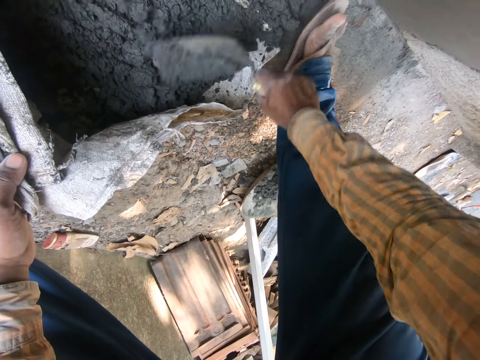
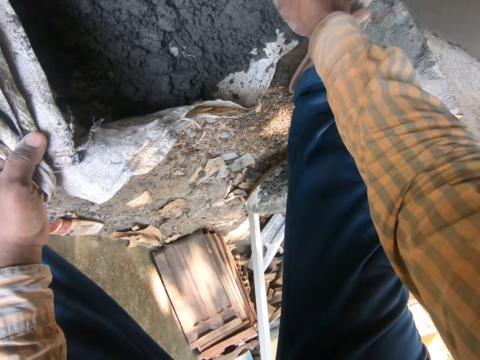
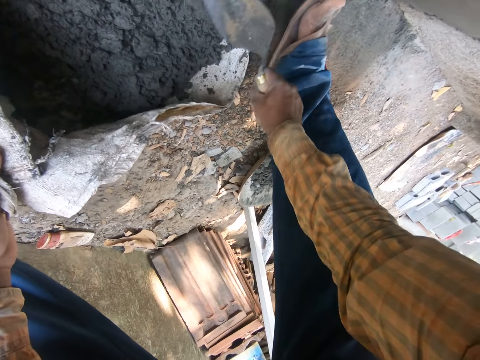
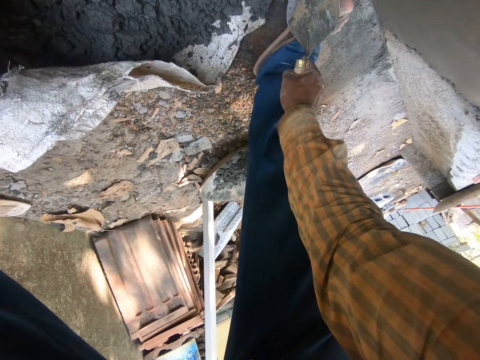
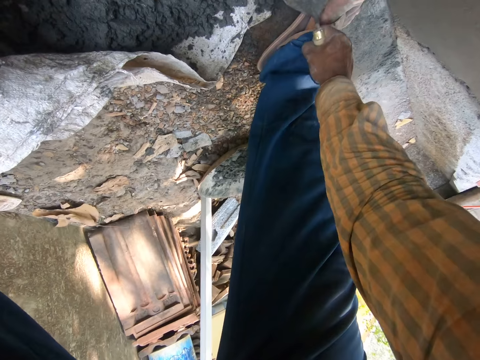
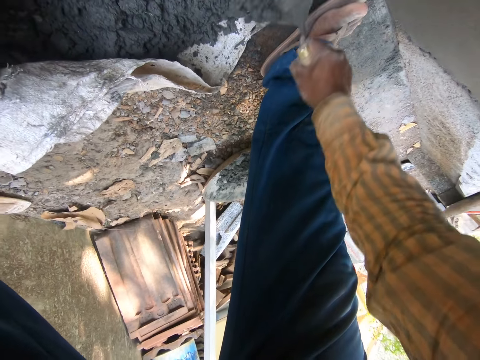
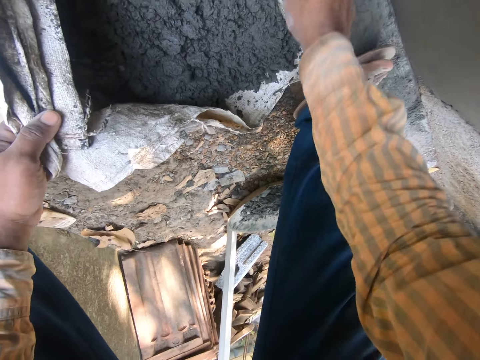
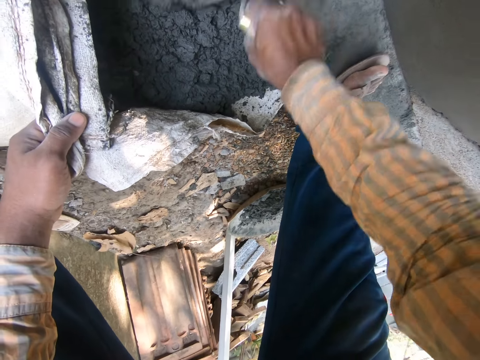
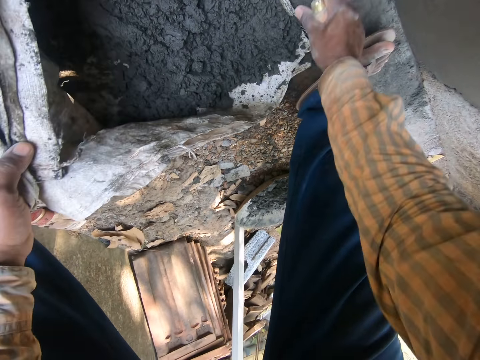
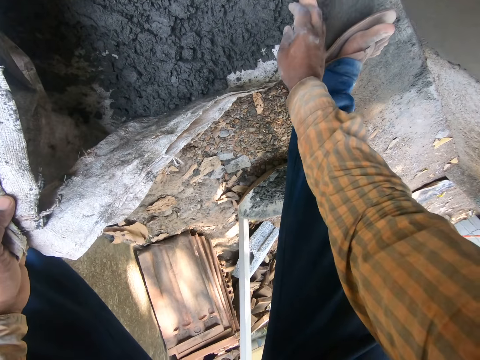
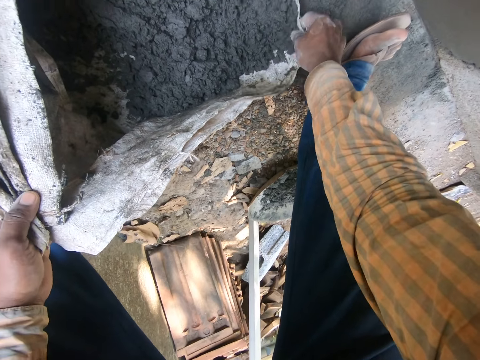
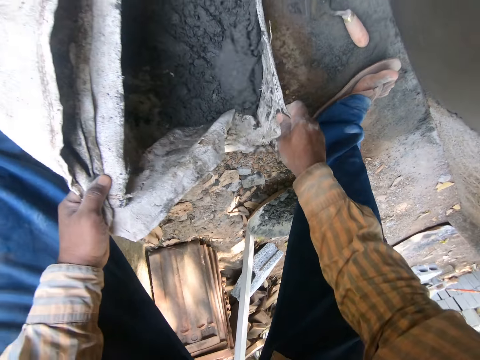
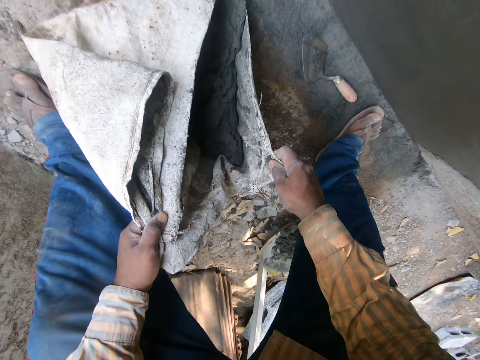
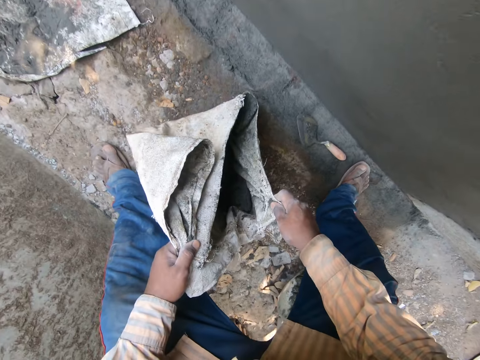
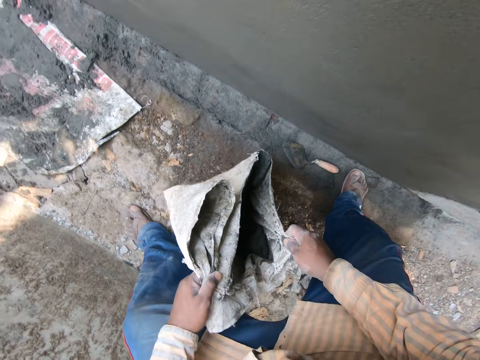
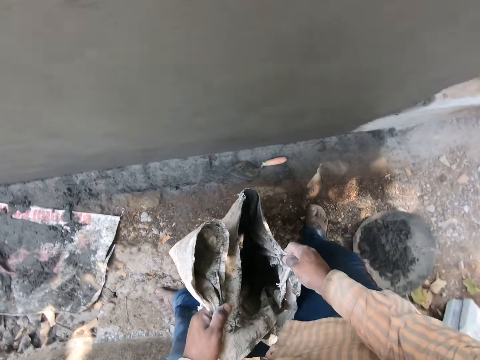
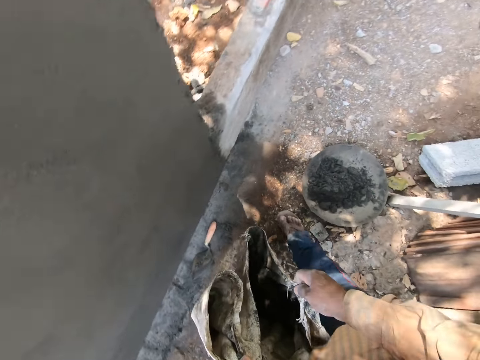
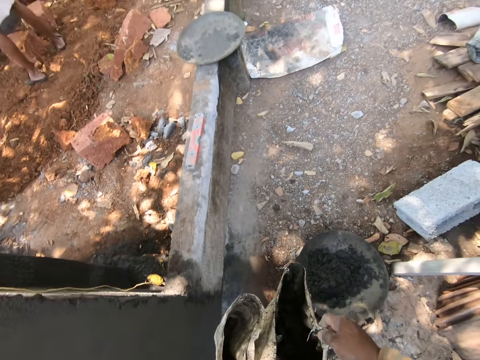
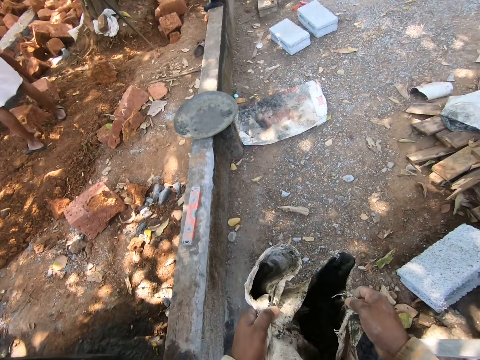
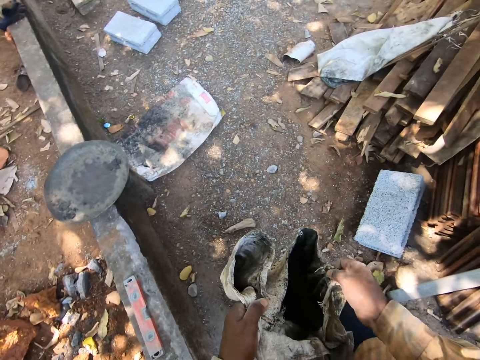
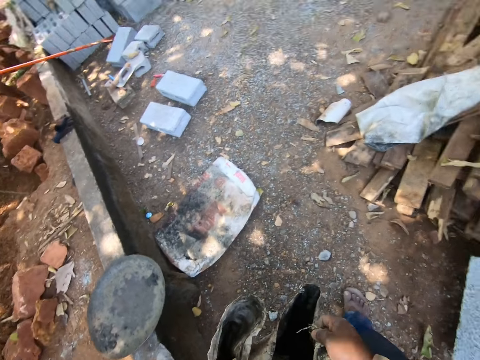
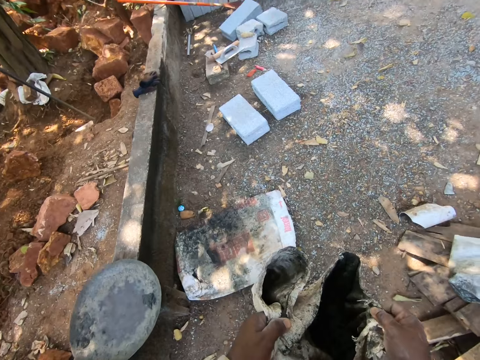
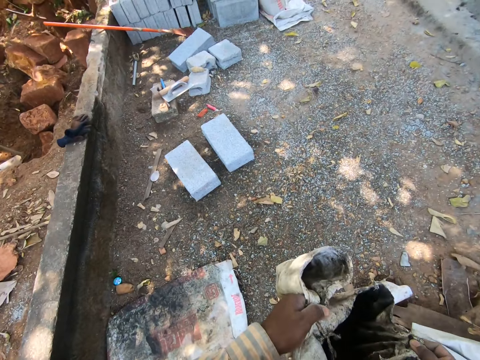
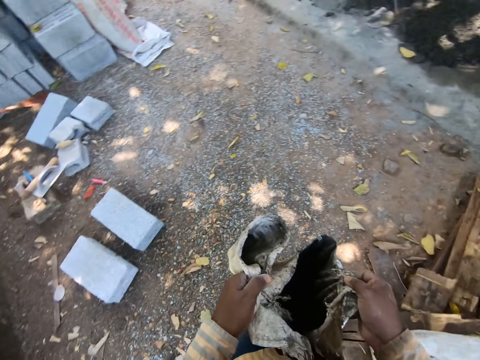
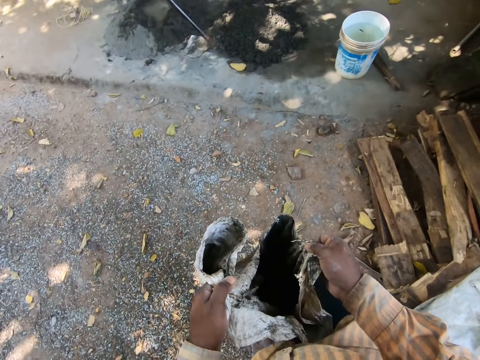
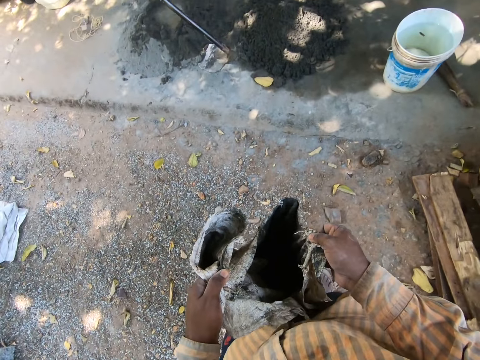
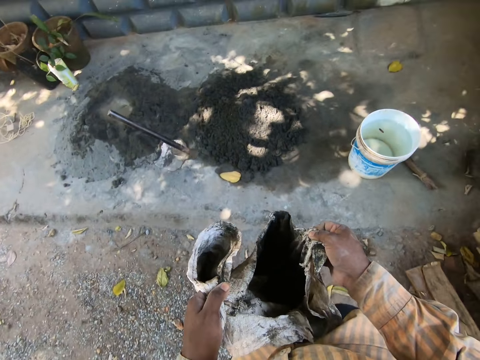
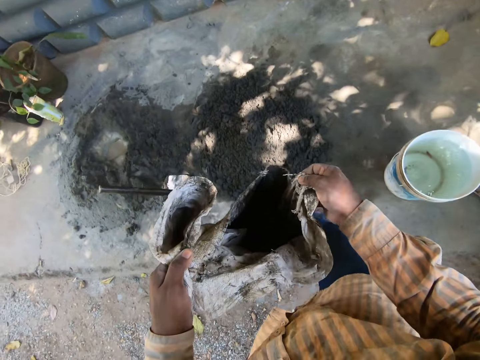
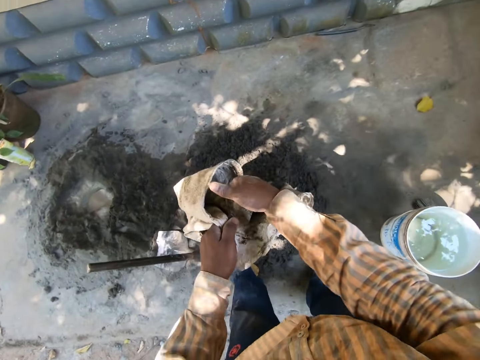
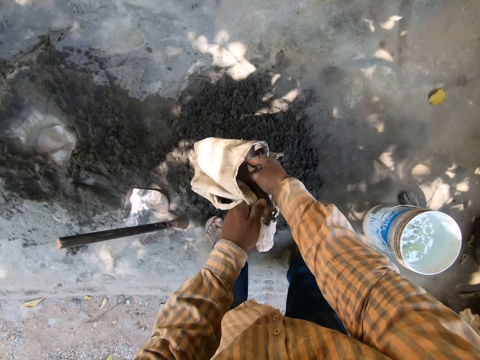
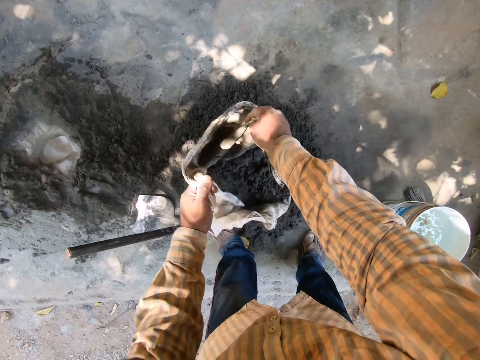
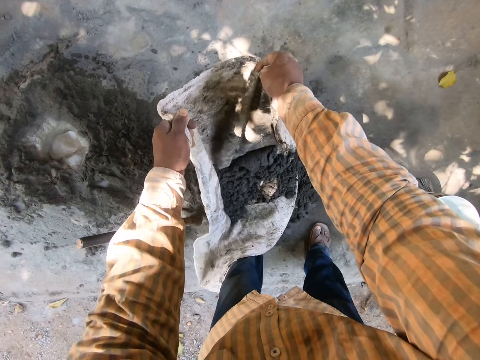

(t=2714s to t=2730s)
The camera wearer drops the hand trowel on the floor with his right hand. He picks up the sack from the floor with both hands. He folds the sack of sand. He walks with the sand. He pours the mixed cement from the sack on the floor with both hands.

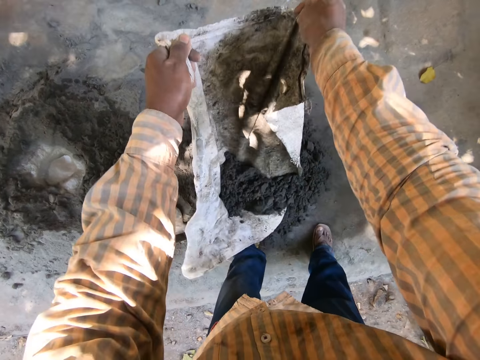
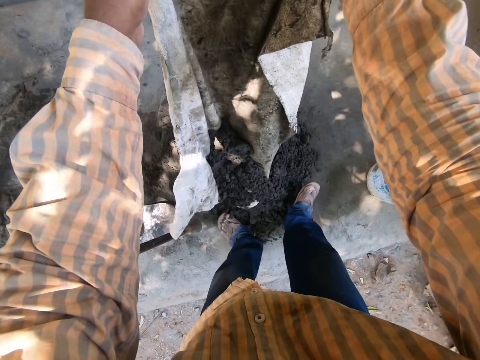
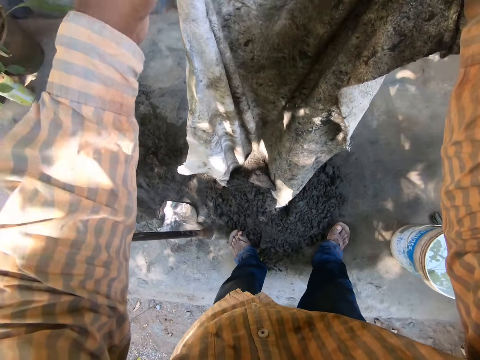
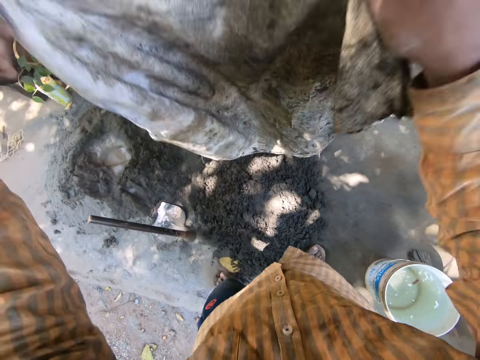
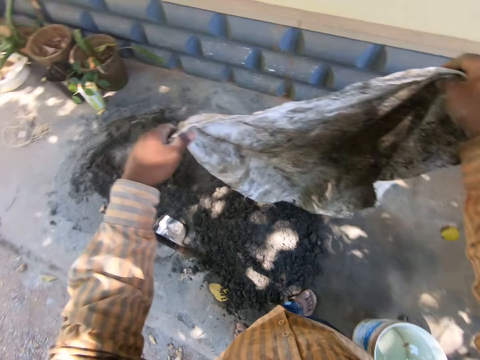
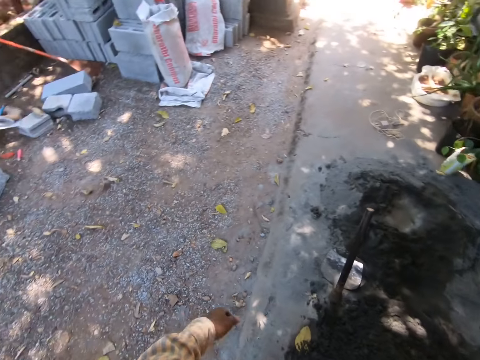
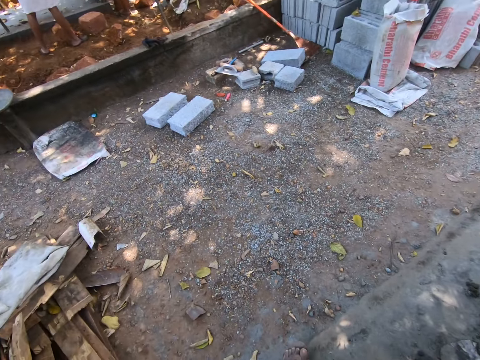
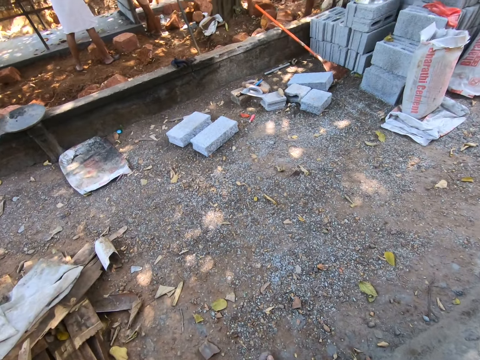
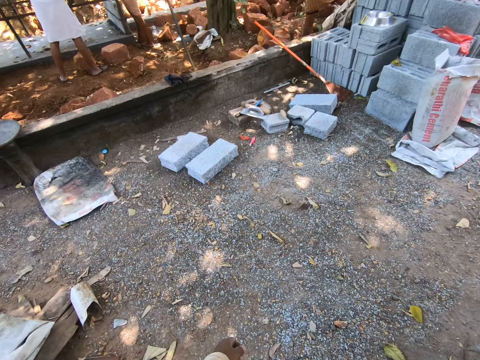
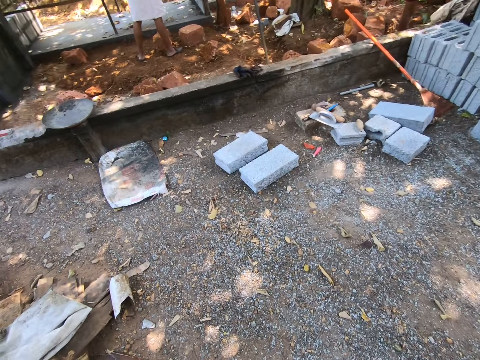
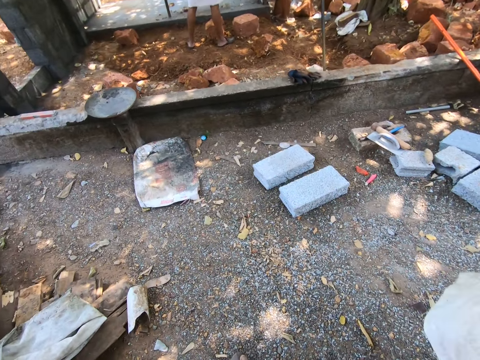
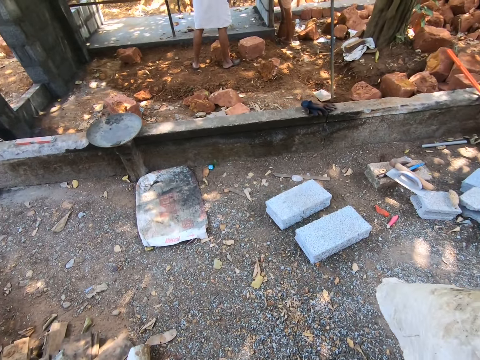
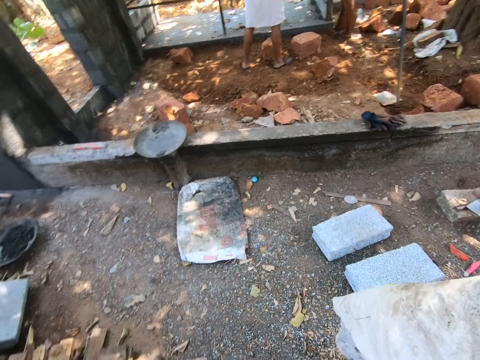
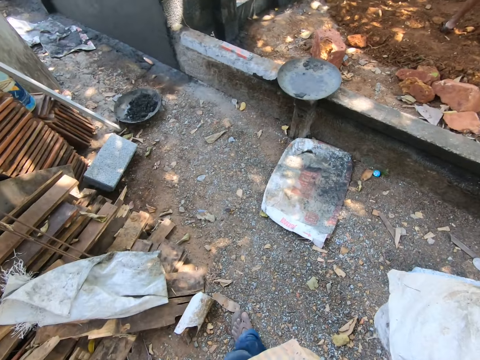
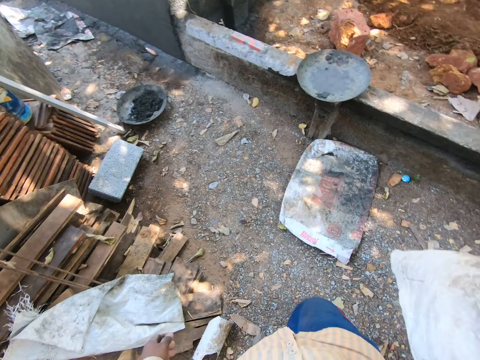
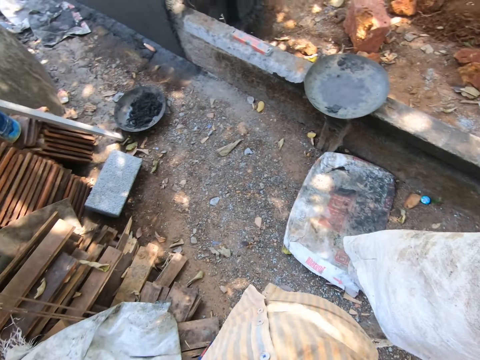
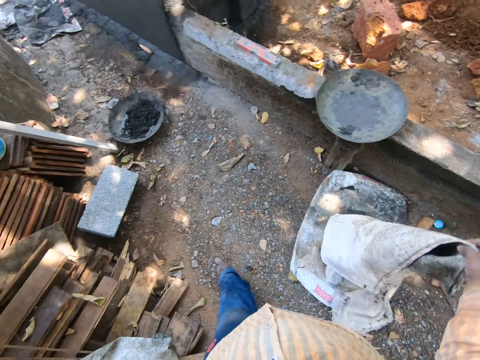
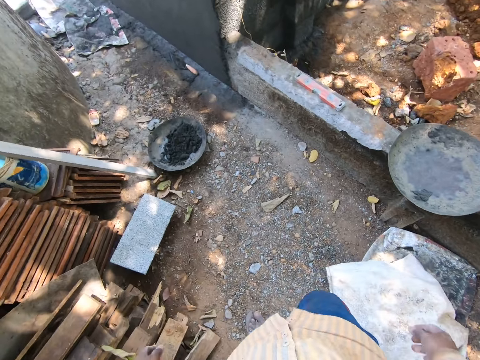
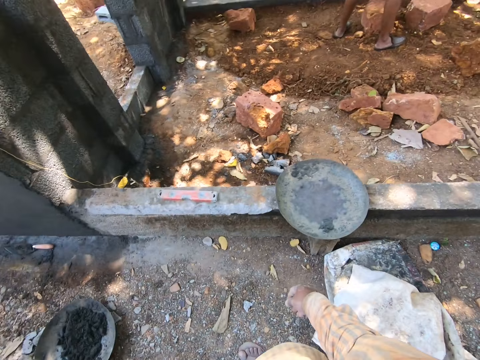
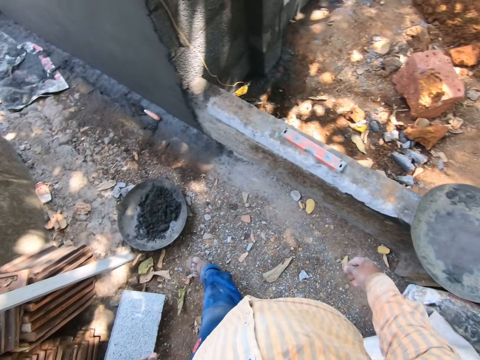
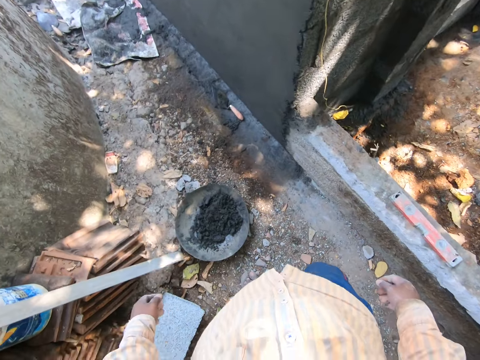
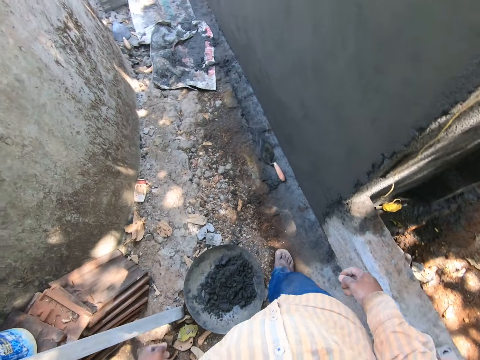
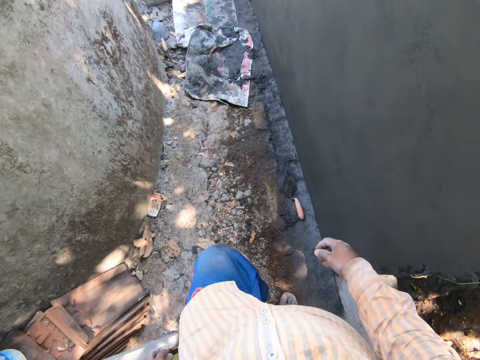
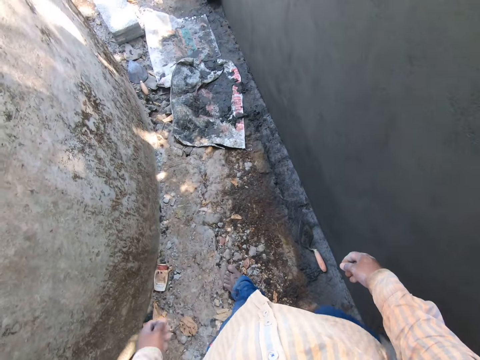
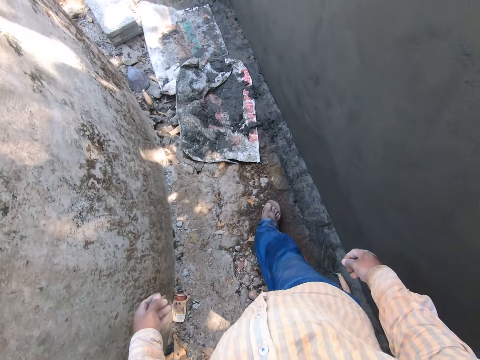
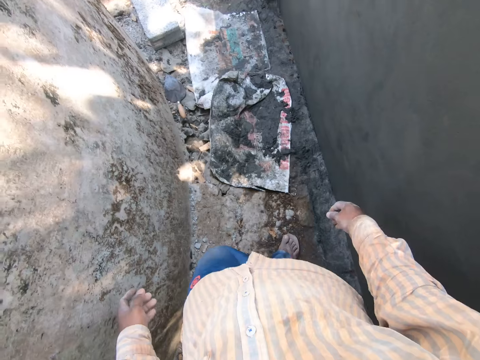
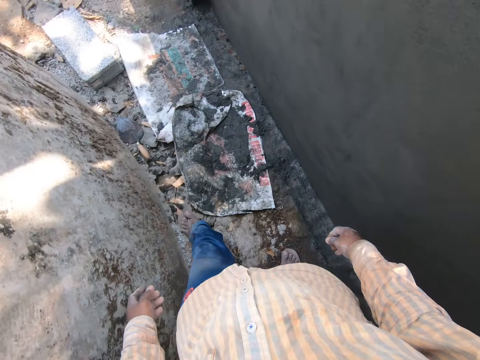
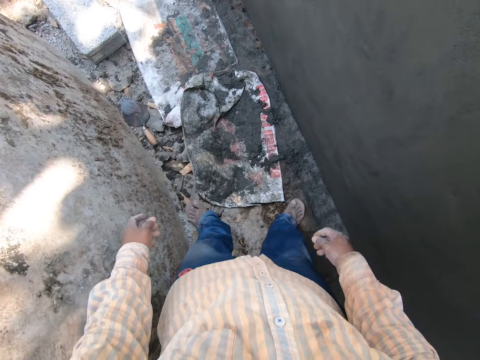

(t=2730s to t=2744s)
The camera wearer looks around. He walks around the compound. He drops the sack on the floor with his right hand. He walks around the building.
